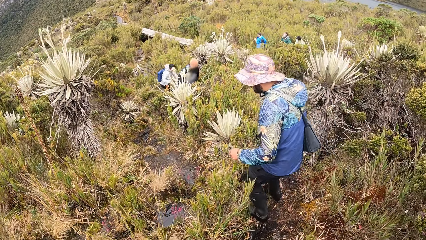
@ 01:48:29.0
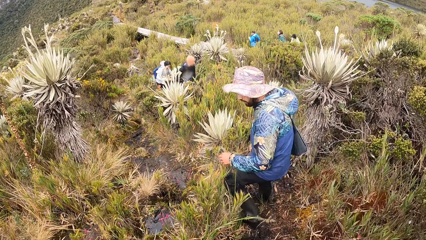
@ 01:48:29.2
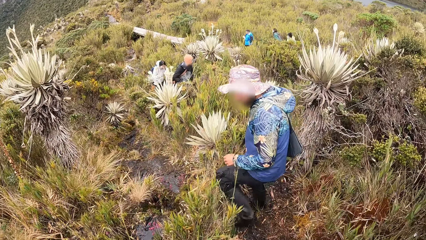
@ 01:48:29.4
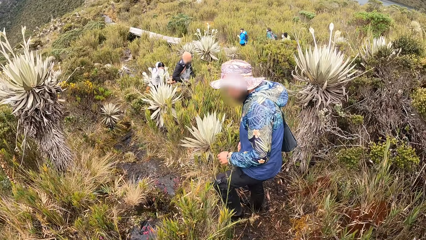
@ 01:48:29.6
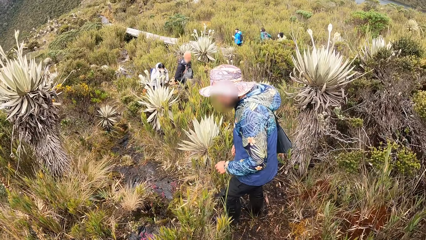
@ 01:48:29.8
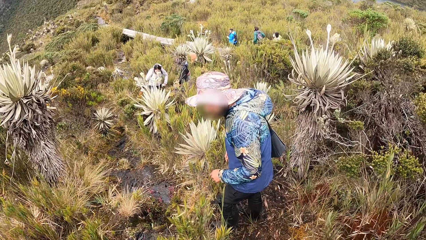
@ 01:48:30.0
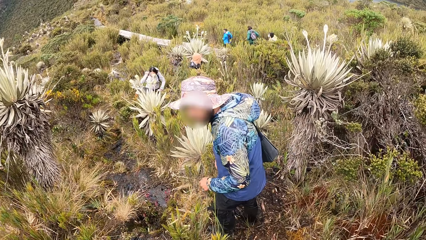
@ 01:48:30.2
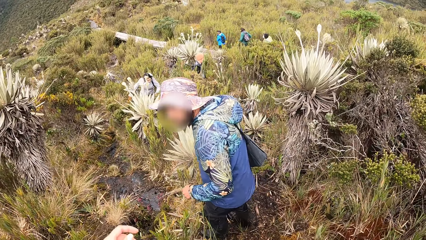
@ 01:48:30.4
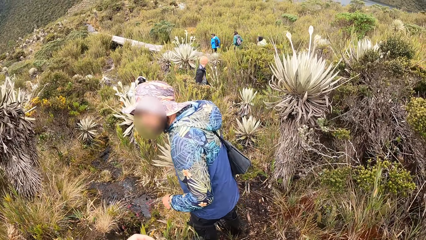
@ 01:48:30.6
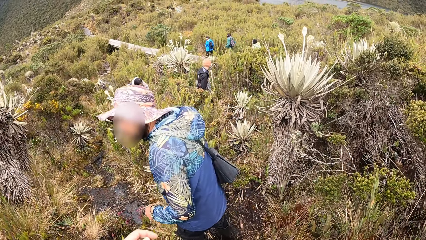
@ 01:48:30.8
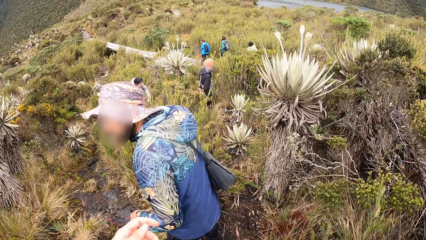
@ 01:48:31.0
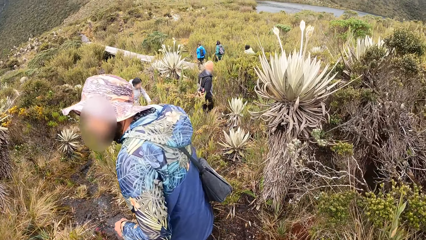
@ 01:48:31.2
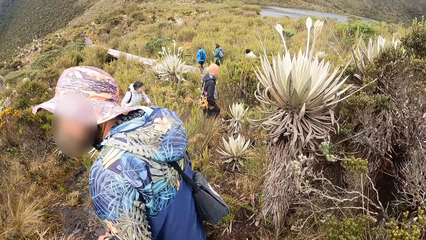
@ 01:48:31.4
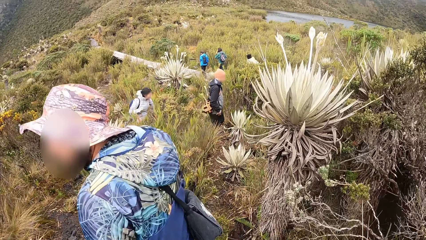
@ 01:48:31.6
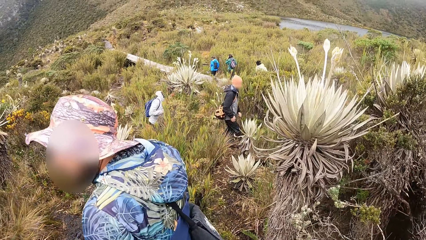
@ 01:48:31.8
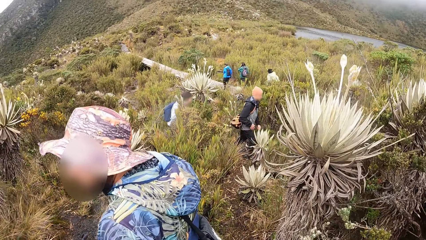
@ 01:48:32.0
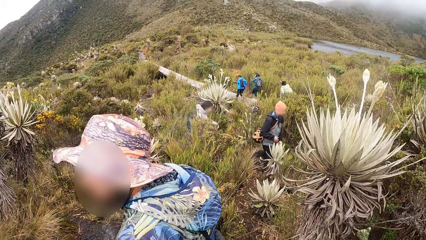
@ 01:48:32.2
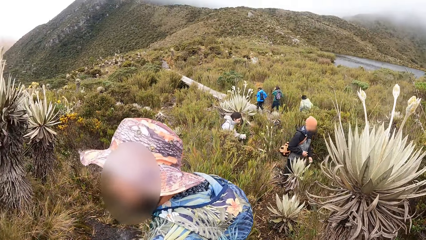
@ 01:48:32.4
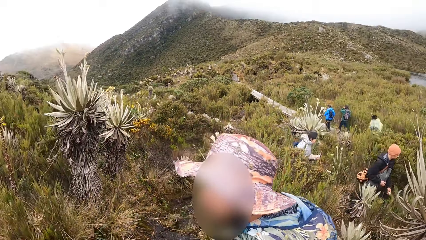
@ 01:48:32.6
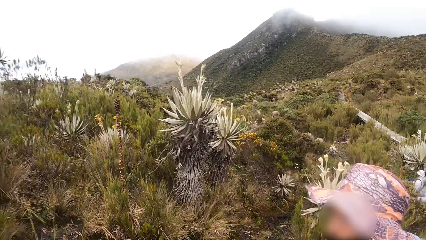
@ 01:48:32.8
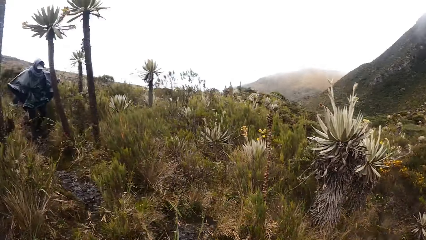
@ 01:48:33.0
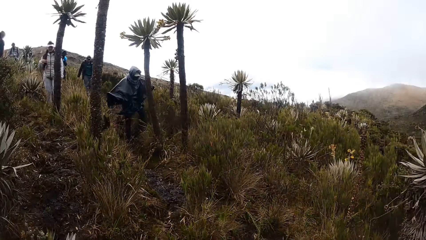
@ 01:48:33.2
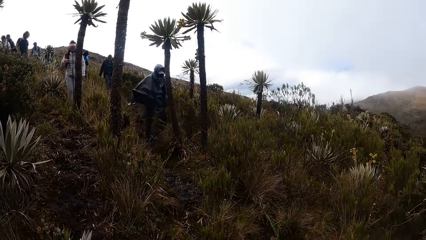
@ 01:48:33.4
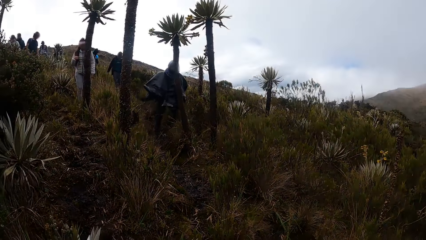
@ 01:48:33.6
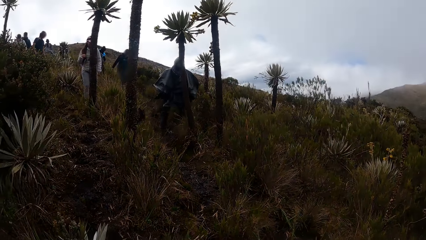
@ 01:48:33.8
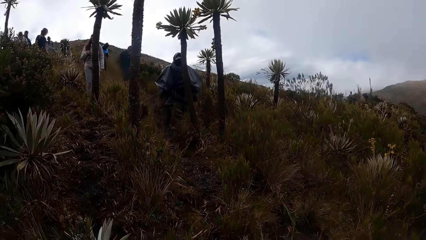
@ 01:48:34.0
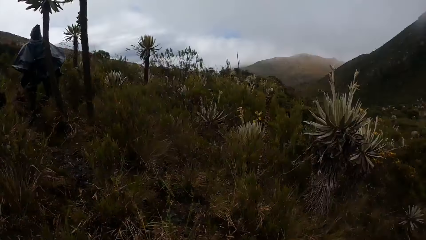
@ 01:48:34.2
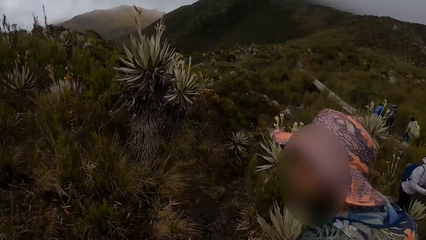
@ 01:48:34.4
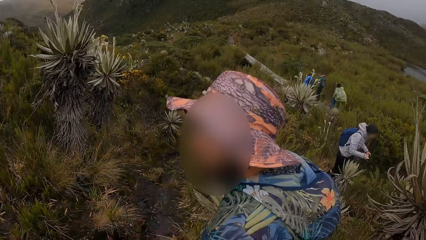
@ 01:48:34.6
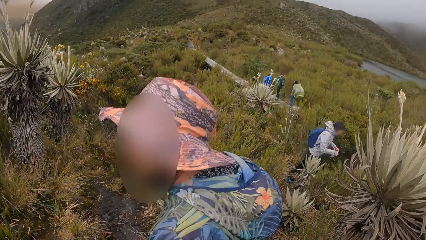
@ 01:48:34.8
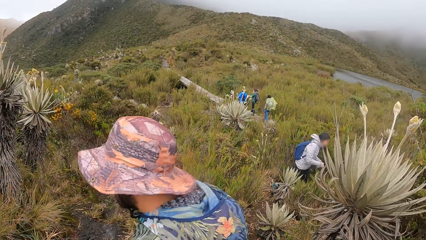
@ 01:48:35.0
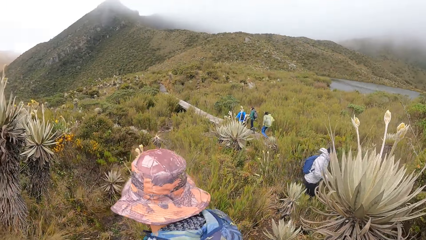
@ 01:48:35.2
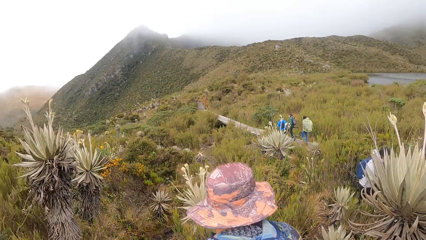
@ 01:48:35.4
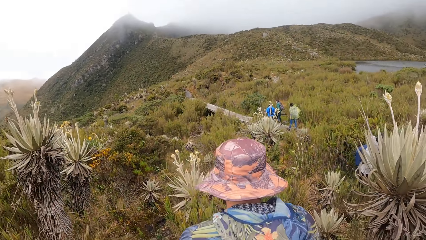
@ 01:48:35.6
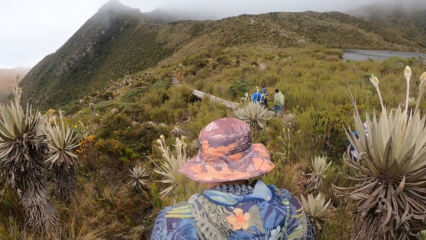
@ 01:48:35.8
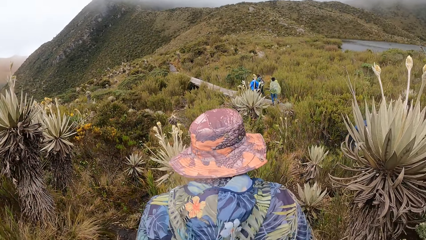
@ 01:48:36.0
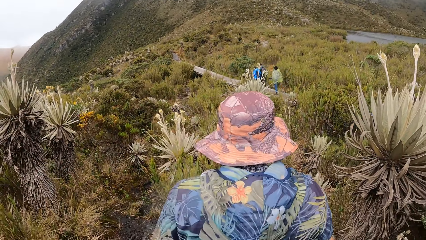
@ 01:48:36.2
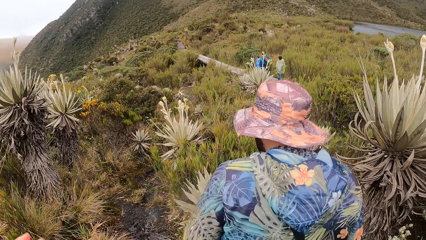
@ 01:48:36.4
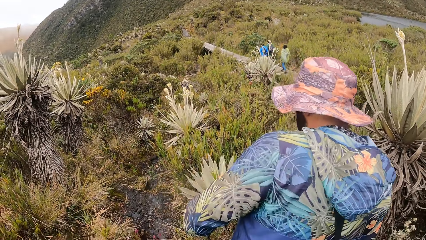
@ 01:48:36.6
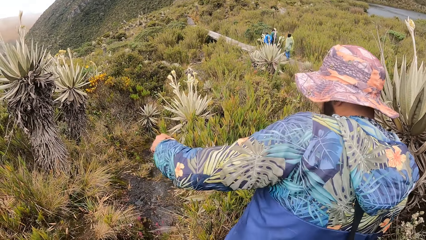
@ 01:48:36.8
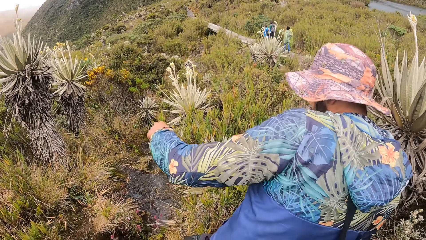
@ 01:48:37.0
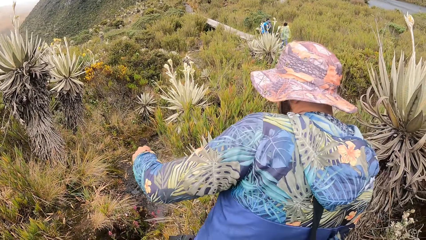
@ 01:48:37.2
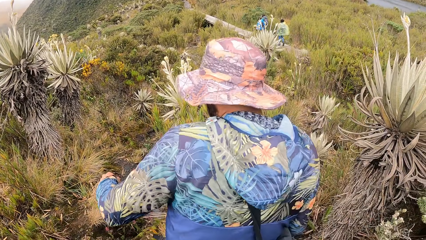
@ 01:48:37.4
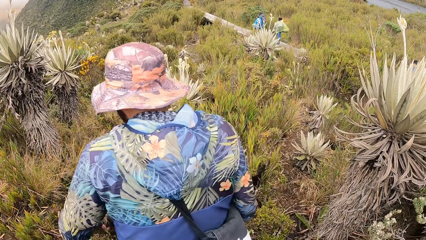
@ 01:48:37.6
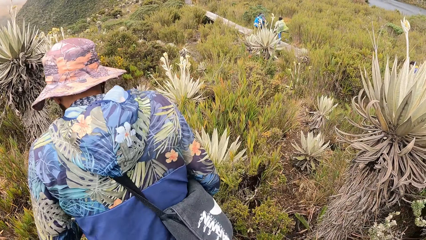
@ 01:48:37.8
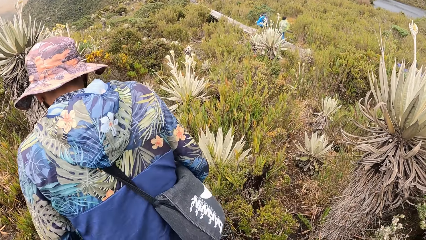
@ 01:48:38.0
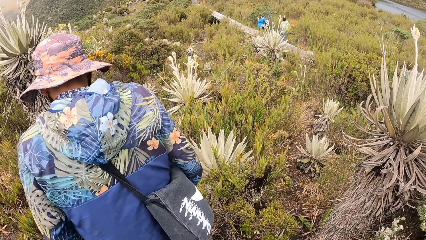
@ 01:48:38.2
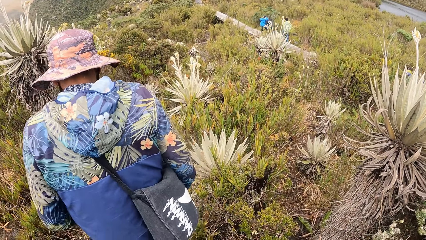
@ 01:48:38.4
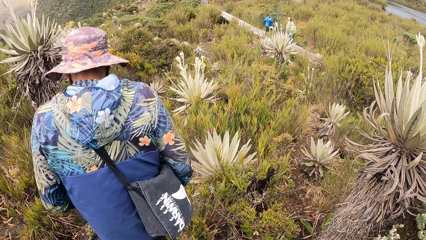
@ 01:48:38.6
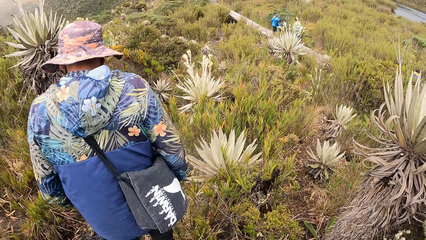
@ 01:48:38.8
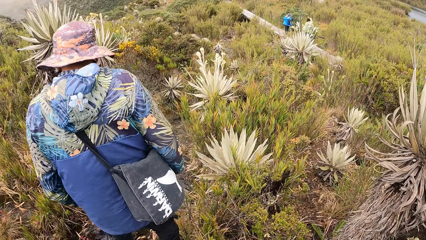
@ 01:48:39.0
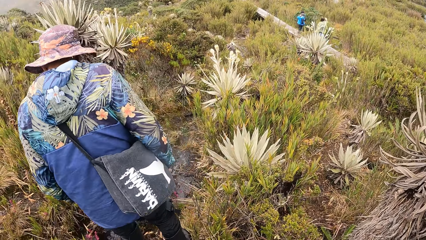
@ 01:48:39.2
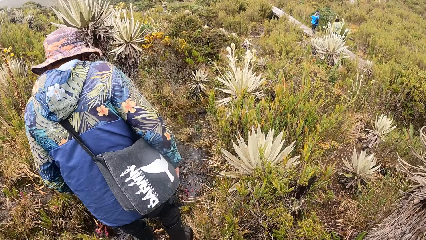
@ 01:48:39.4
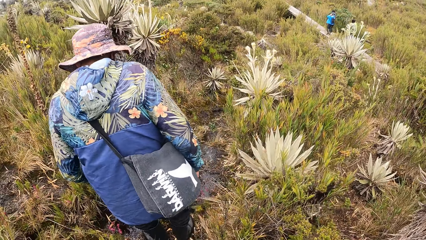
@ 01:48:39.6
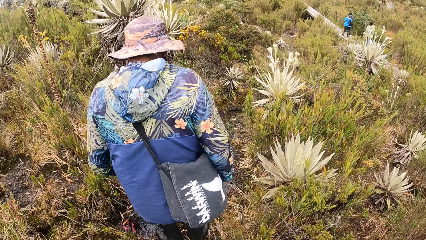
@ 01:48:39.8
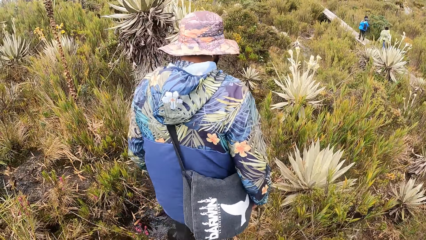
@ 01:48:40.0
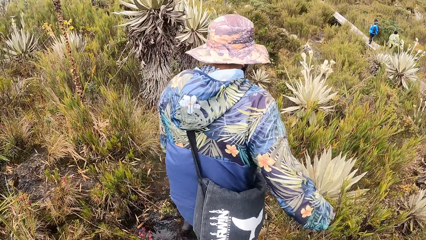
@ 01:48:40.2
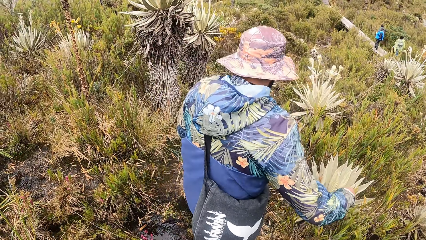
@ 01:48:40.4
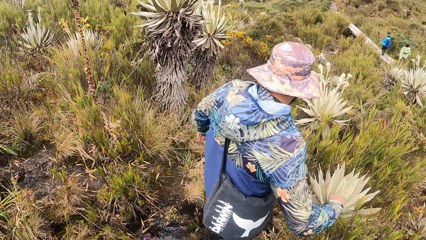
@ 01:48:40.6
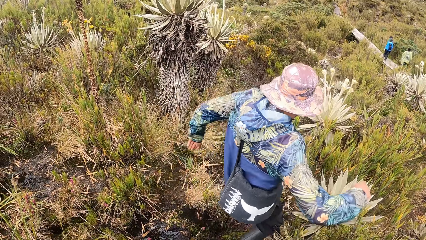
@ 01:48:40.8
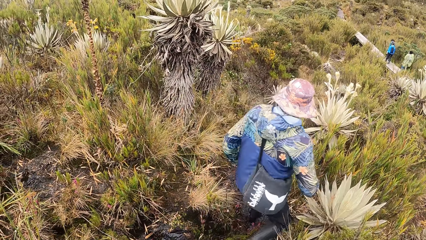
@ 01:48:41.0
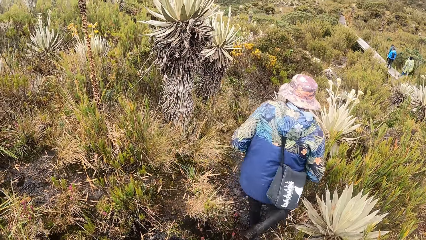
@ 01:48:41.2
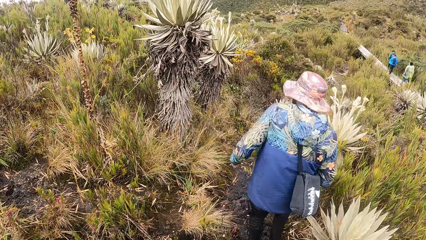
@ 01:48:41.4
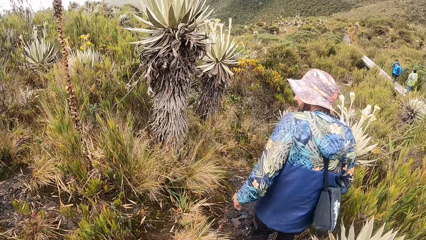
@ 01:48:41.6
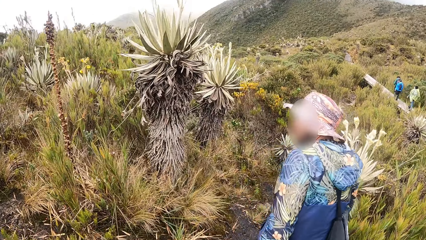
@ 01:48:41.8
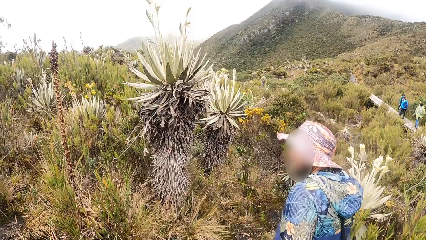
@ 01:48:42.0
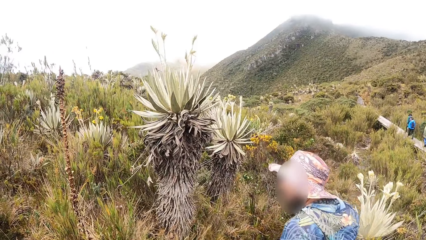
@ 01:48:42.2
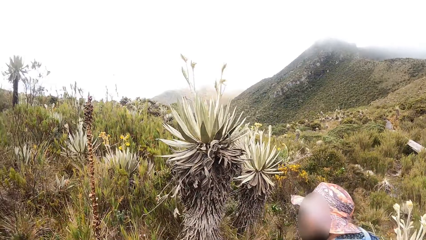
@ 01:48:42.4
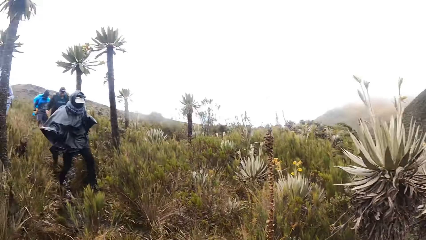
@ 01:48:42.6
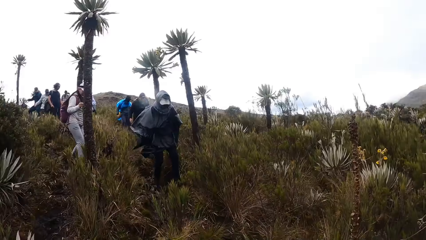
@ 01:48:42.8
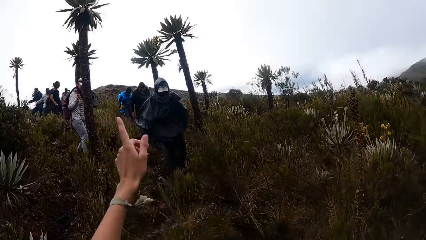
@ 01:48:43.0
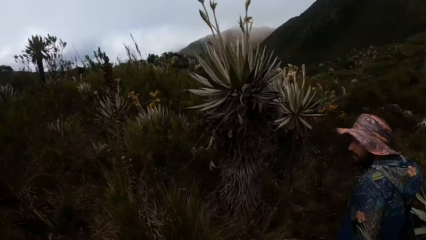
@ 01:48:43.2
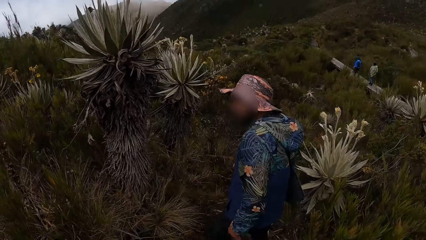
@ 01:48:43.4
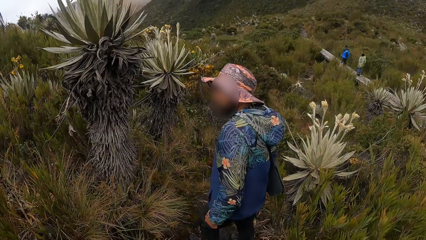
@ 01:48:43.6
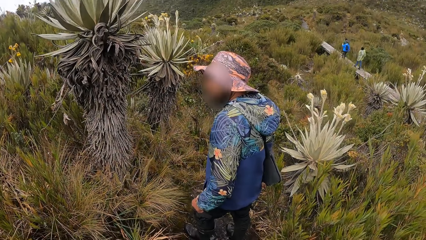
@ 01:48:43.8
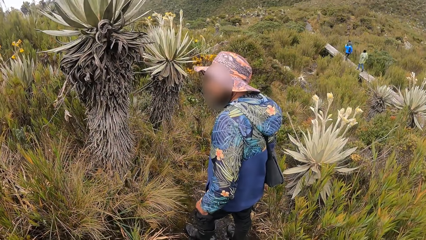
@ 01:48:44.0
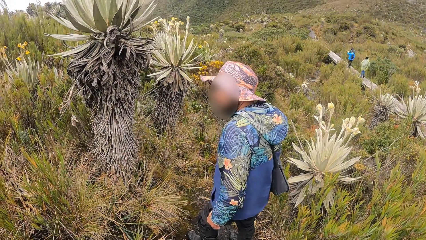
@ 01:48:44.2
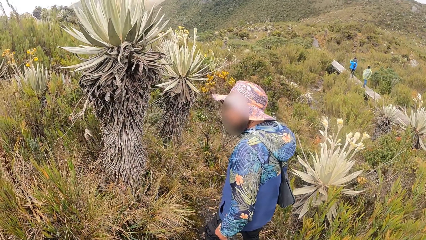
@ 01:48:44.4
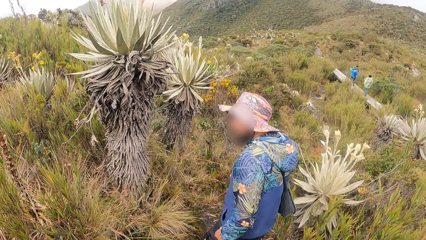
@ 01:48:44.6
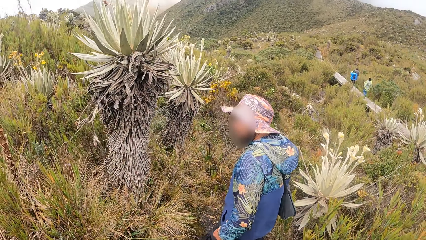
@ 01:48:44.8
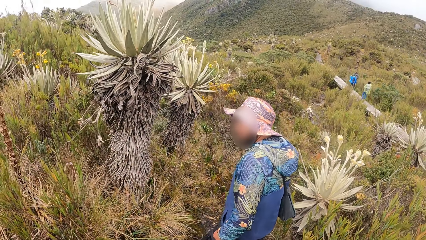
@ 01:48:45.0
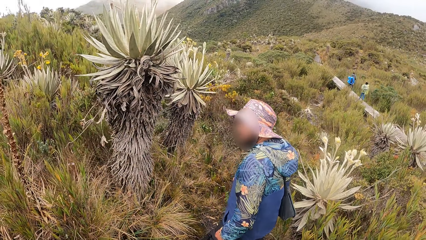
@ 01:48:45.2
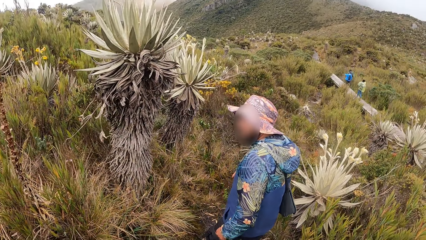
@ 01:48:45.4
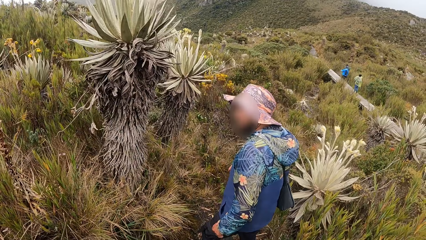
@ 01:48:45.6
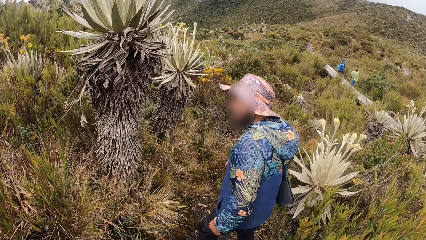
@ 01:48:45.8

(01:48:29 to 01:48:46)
The camera wearer uses gestures. They walk around. They look around the hill. They walk around. They use gestures. They walk around. They look around. They use gestures. They look around.
